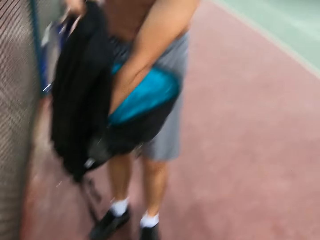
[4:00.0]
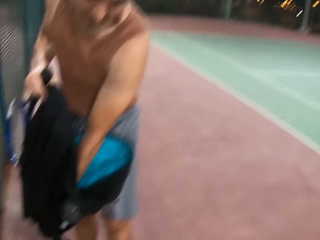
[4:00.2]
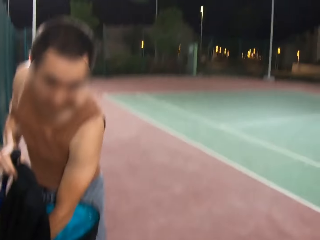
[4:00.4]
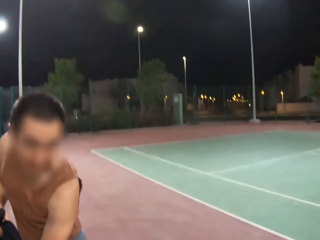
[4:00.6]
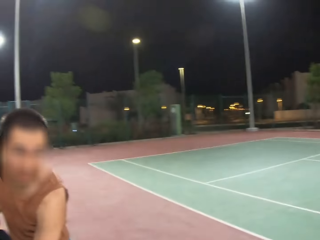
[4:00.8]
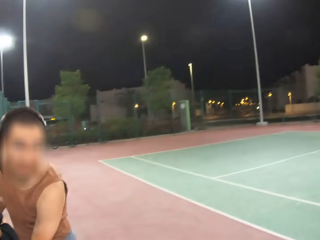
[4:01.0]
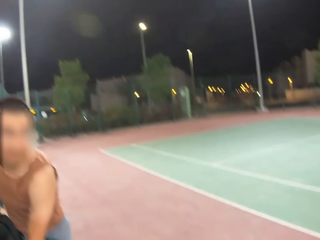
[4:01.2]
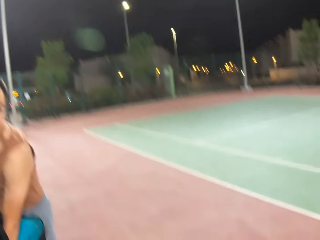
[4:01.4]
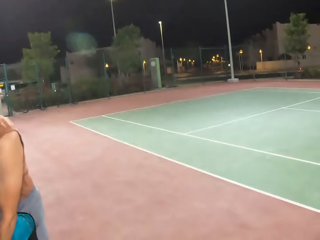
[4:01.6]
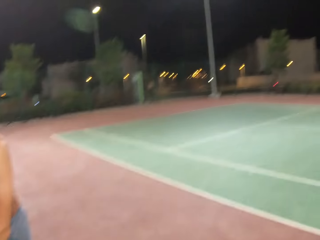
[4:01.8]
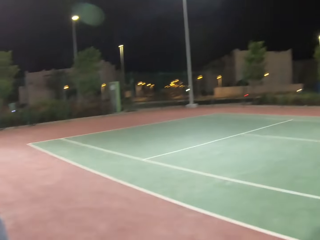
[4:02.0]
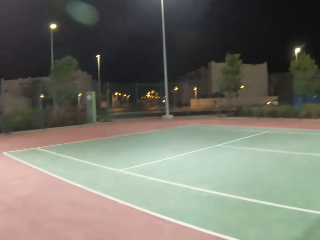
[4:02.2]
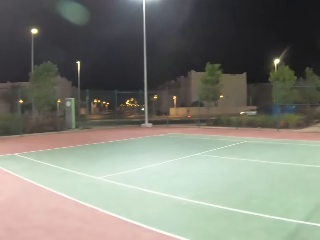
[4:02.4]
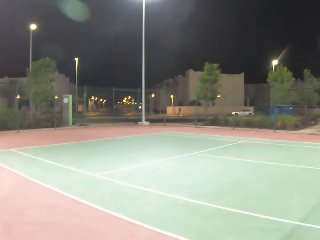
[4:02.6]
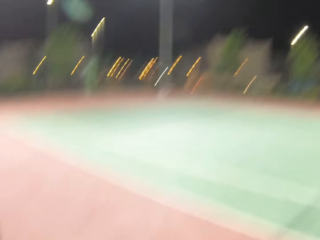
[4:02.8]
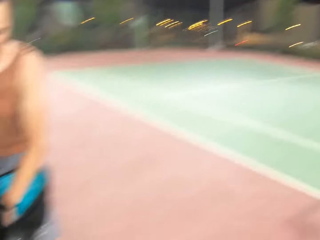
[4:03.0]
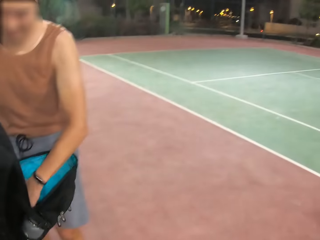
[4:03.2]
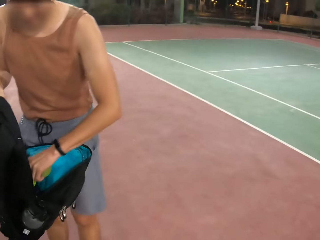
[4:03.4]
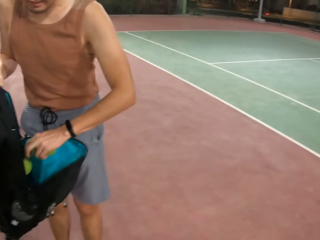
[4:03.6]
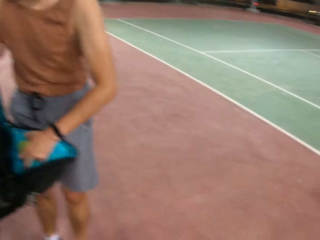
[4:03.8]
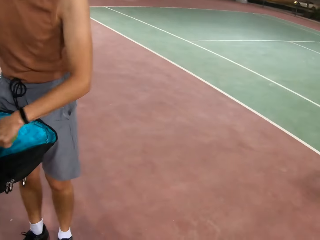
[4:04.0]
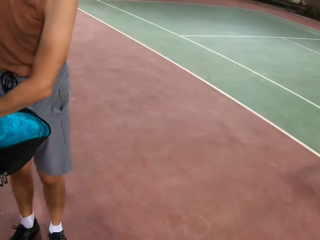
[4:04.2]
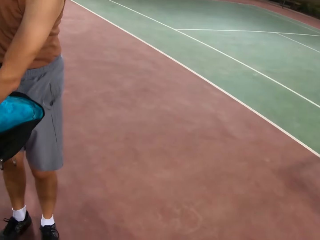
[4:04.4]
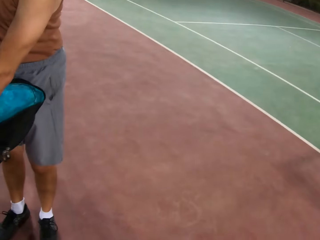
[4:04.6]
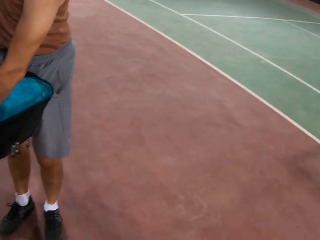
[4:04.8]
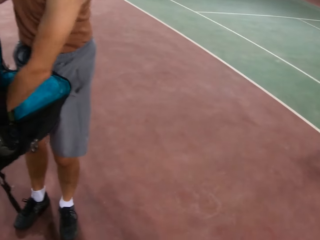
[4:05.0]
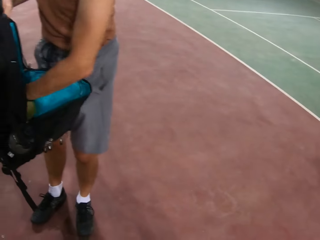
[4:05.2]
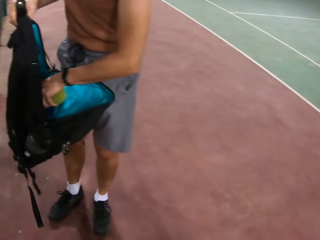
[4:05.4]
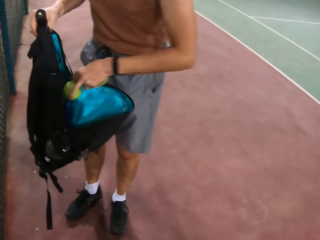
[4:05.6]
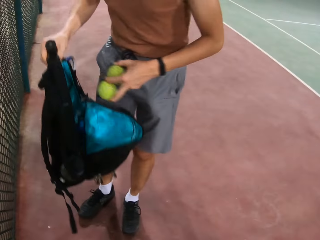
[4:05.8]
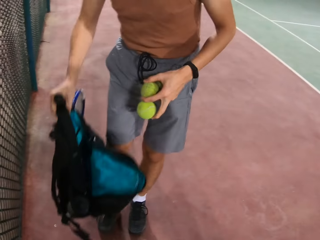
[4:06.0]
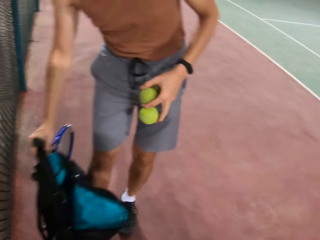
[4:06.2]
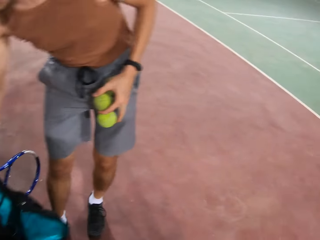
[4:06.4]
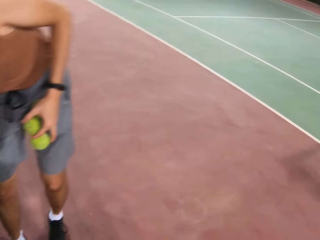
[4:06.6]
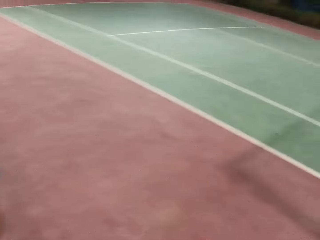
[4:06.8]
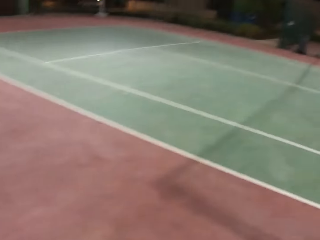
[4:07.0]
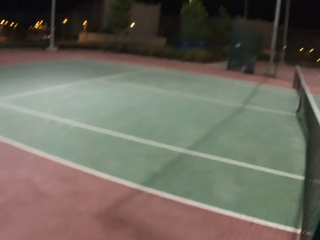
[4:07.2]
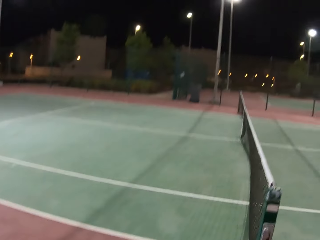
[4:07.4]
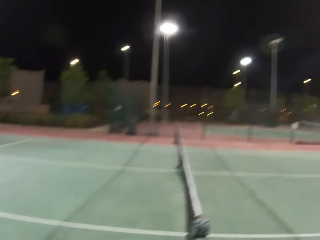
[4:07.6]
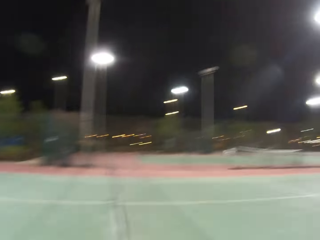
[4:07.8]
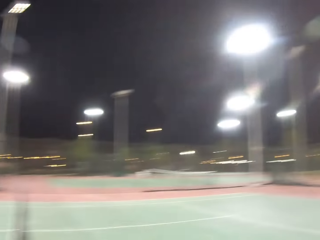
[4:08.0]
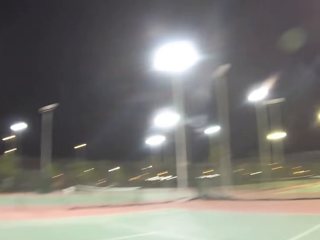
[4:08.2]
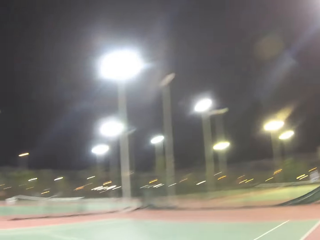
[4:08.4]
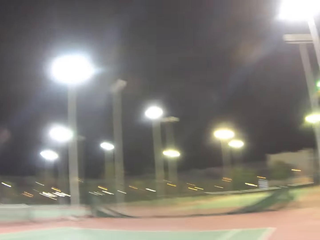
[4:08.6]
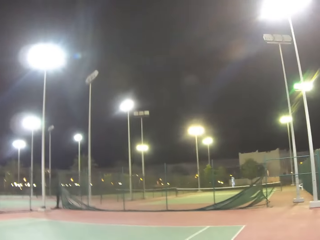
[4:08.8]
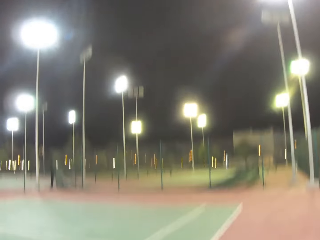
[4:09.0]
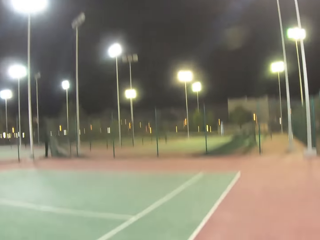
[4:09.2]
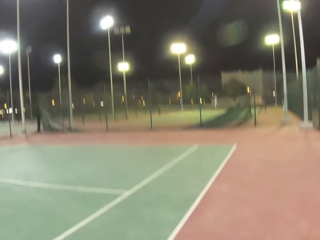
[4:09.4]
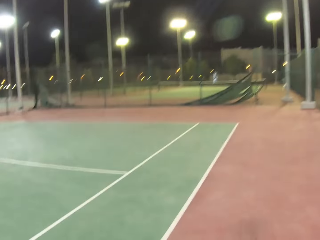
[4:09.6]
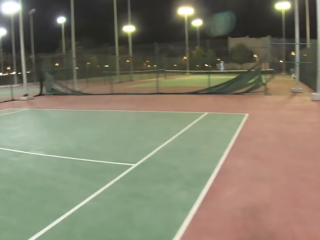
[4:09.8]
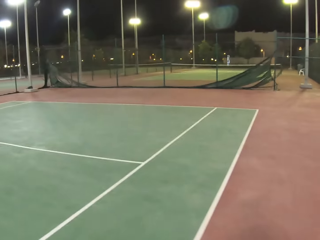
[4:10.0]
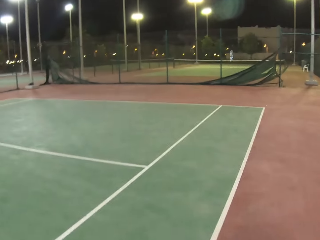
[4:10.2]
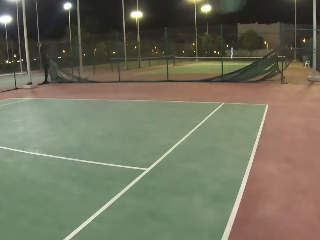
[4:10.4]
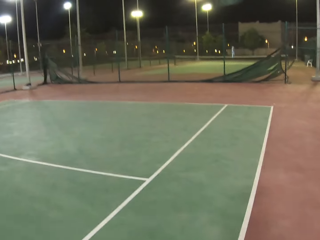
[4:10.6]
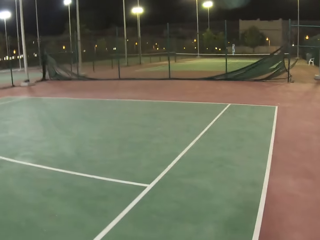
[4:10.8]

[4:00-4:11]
The man holds the backpack with both hands and picks tennis balls from the backpack. The camera wearer picks tennis balls from the bag. The man places the backpack on the floor with the right hand. The camera wearer places the bag on the ground. They walk around in the tennis court.

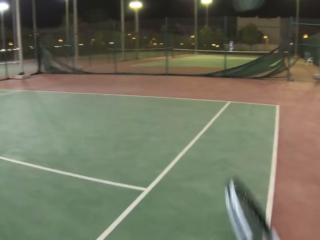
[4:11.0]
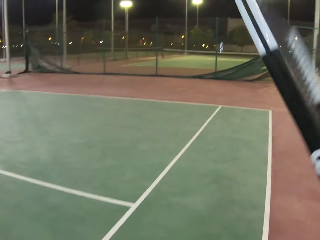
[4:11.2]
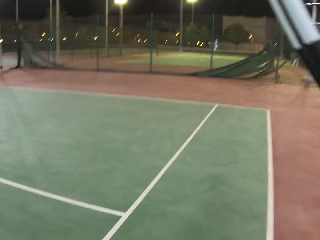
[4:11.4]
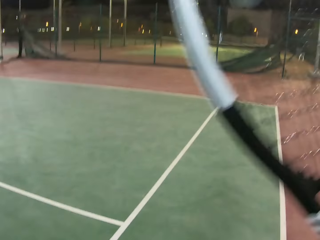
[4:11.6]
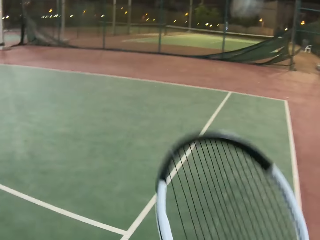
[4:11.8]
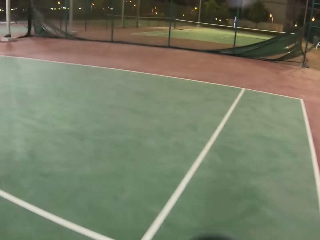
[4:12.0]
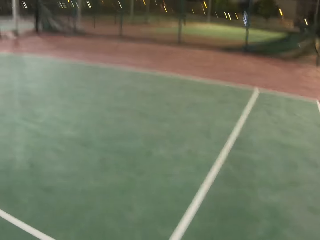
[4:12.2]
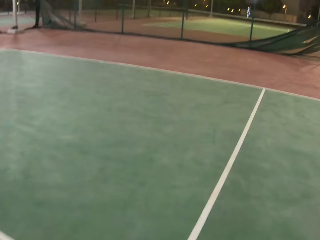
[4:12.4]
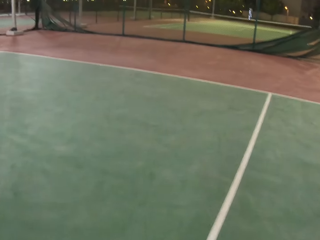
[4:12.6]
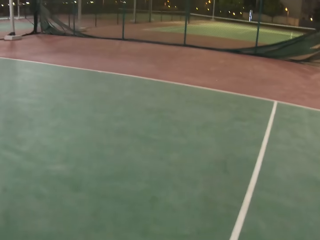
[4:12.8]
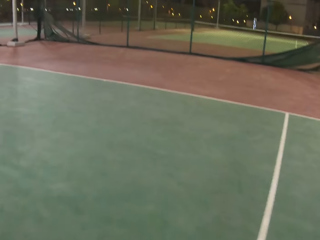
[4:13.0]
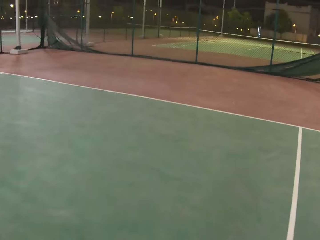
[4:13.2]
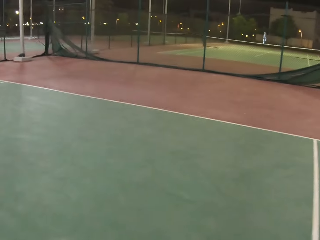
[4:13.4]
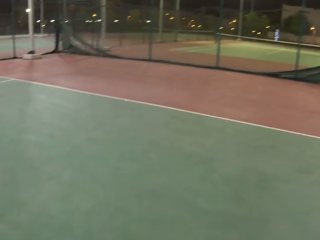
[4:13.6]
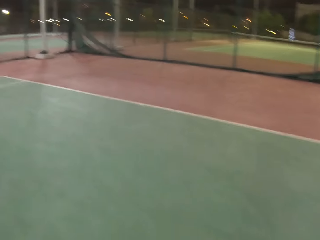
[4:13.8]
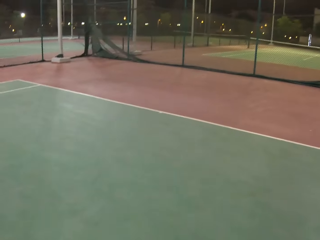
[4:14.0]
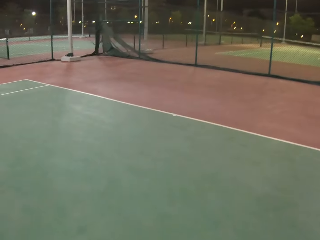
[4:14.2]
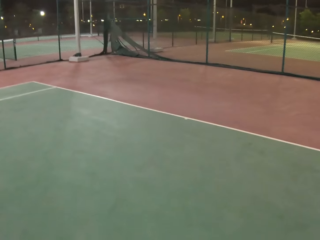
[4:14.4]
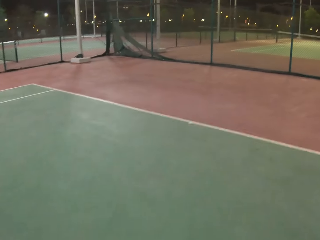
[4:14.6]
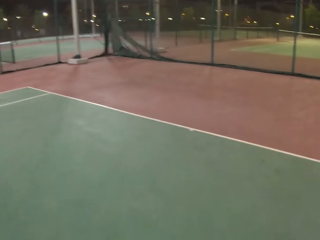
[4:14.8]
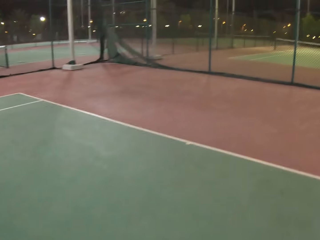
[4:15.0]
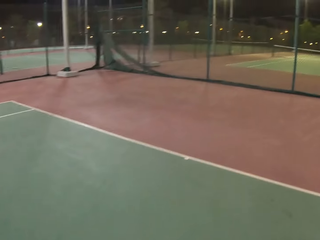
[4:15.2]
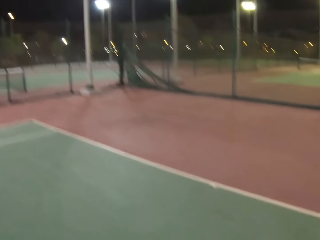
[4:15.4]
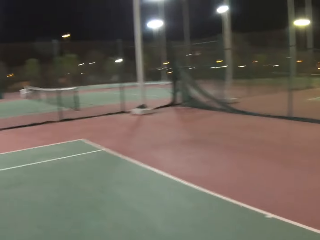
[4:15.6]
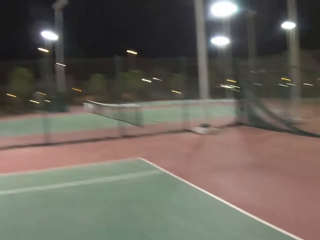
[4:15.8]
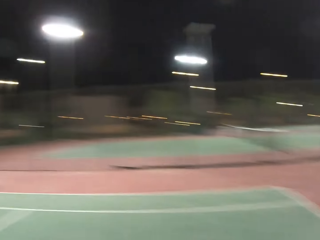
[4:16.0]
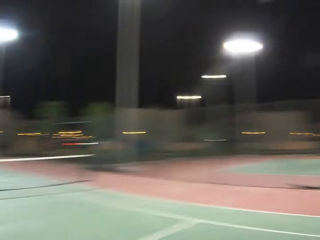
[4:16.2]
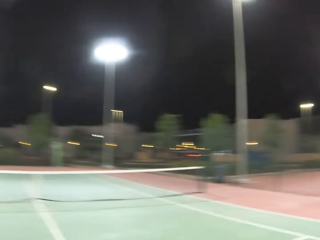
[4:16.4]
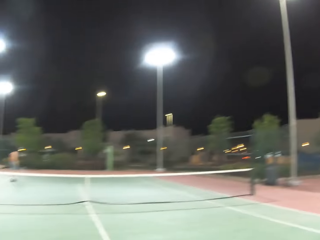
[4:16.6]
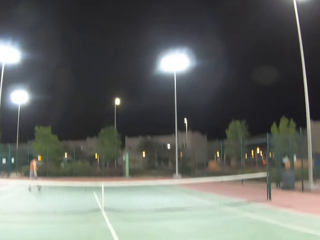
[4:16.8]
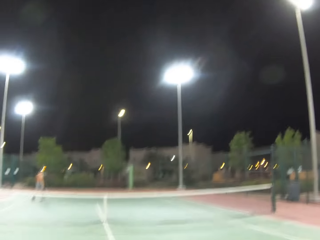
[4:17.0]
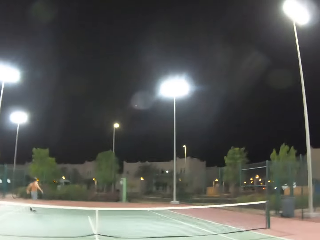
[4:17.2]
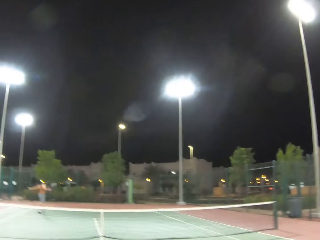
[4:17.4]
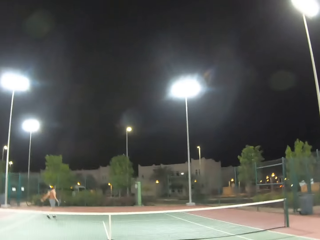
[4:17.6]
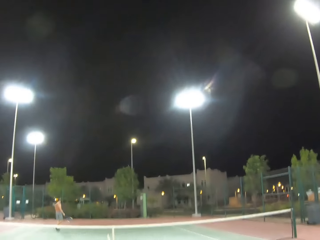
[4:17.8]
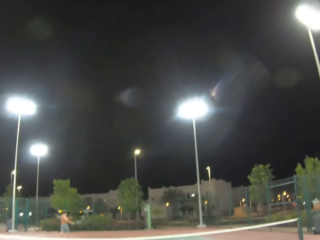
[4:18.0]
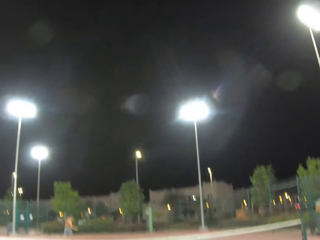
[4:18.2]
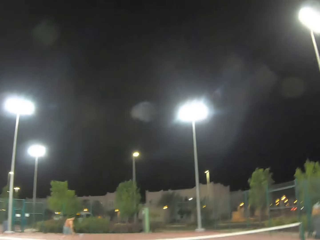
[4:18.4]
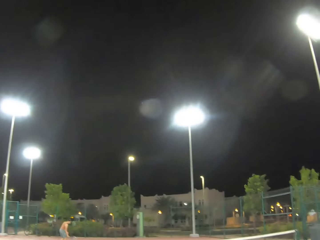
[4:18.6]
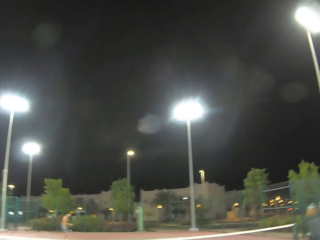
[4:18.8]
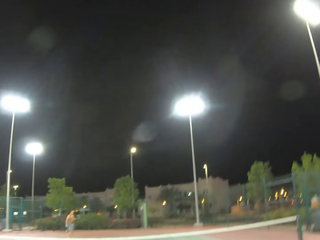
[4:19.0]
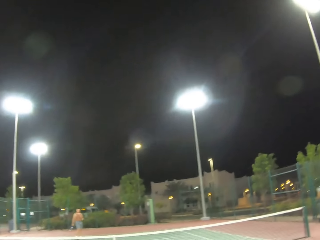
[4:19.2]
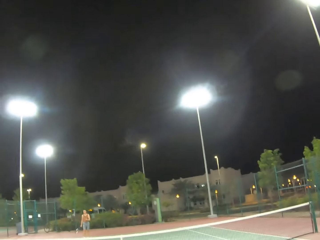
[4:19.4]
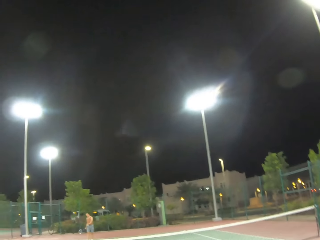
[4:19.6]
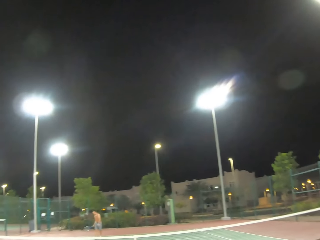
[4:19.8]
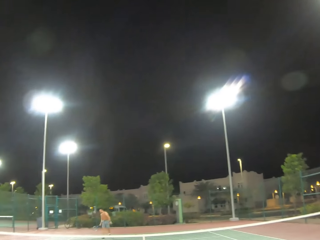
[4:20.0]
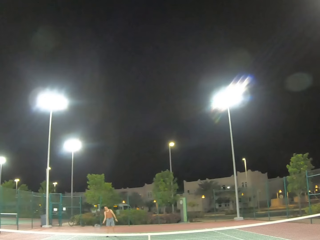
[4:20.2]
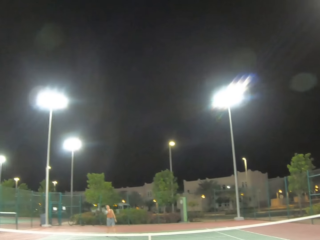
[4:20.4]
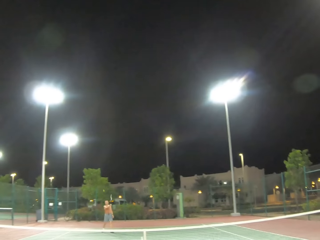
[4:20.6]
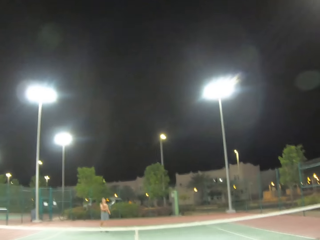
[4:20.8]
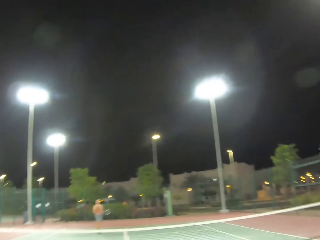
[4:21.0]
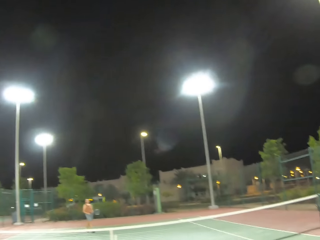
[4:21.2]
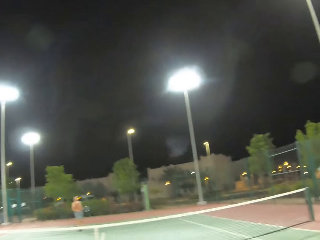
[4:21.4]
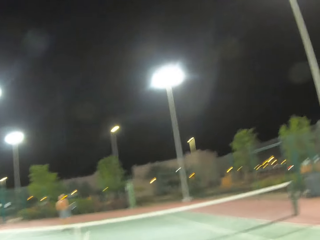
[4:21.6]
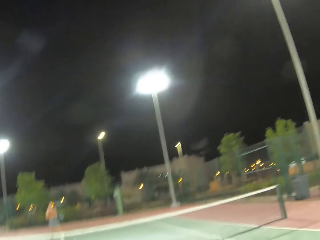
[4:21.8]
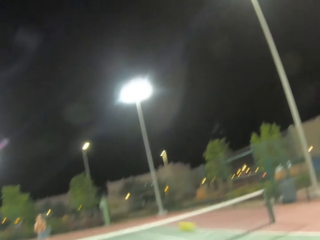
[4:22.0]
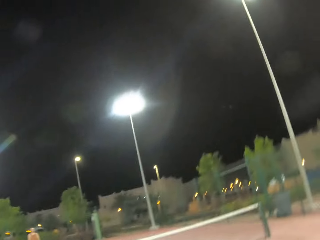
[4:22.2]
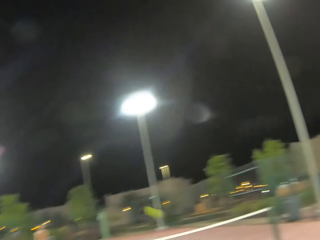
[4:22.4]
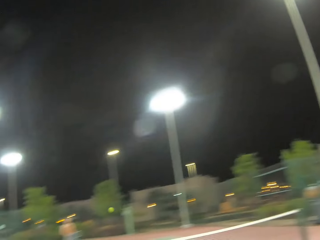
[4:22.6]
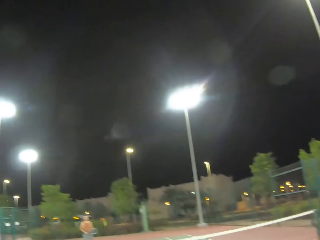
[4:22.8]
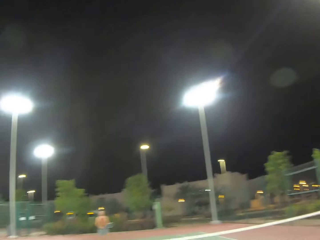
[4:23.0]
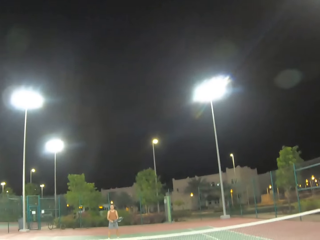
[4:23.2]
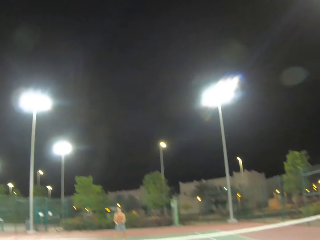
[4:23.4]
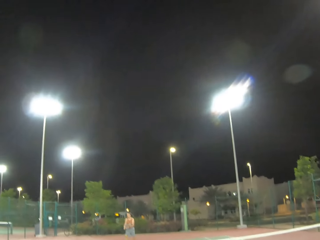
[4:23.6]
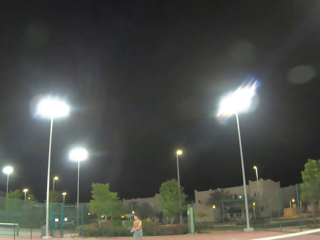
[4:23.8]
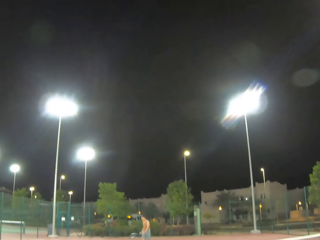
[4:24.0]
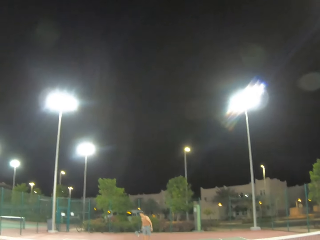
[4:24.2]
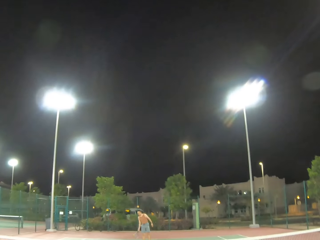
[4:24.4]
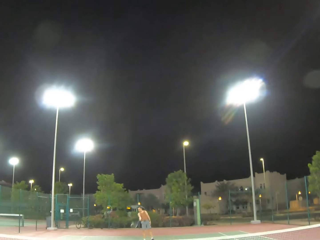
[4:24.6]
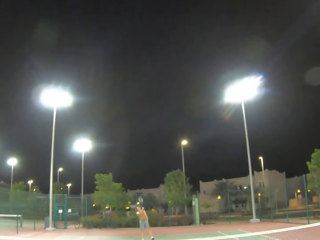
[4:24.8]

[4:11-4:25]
The camera wearer moves towards the field. They hold a tennis racket in the court. They raise up the racket with the right hand. They walk around in the tennis court. They move towards the field. The man walks around on the tennis court. Another man serves a tennis ball in the court with a racket. The camera wearer passes the tennis ball with the racket.
